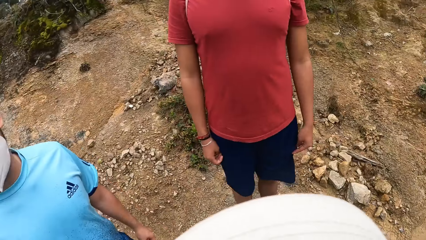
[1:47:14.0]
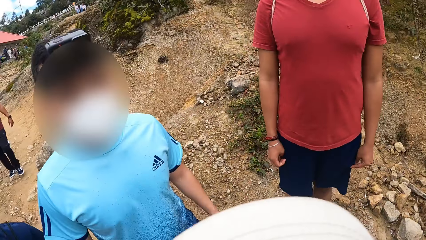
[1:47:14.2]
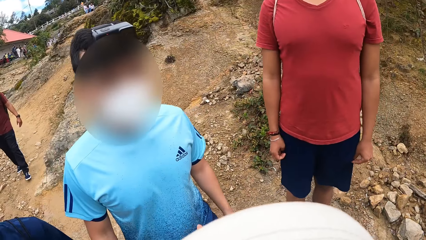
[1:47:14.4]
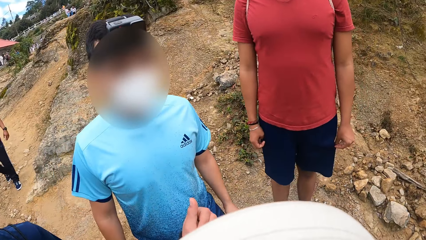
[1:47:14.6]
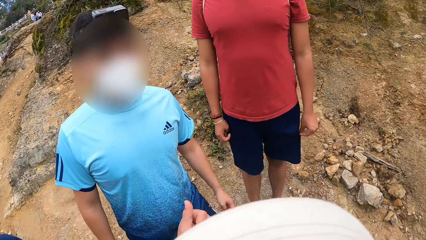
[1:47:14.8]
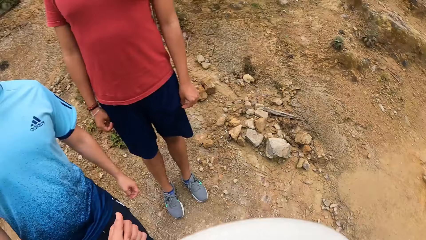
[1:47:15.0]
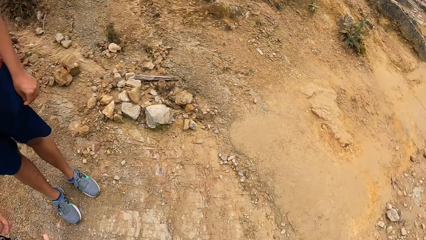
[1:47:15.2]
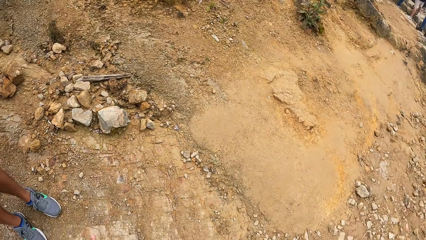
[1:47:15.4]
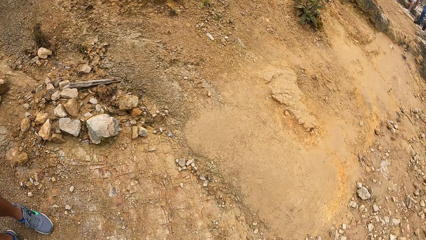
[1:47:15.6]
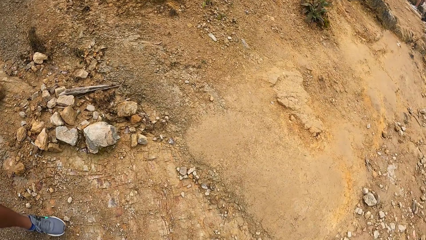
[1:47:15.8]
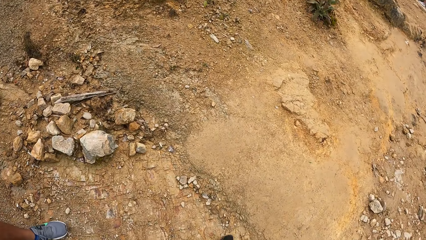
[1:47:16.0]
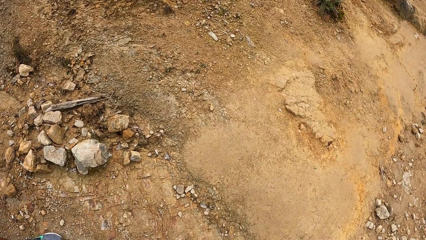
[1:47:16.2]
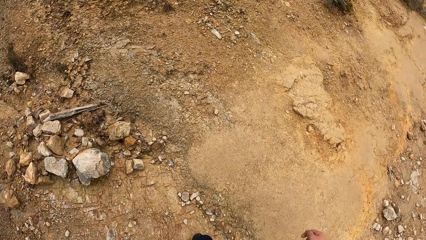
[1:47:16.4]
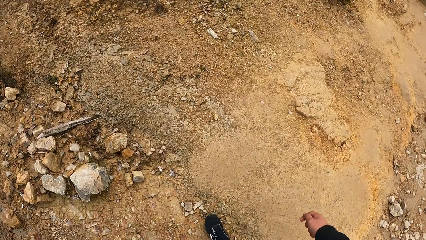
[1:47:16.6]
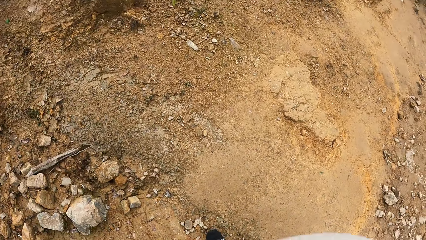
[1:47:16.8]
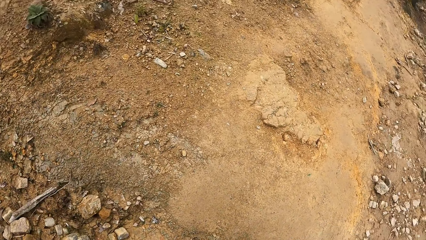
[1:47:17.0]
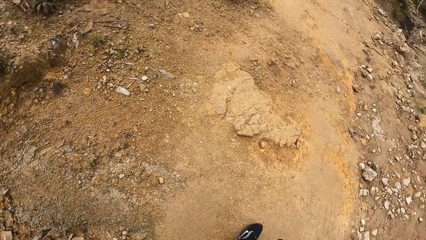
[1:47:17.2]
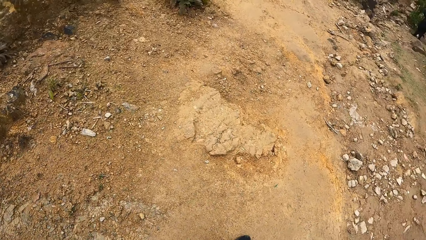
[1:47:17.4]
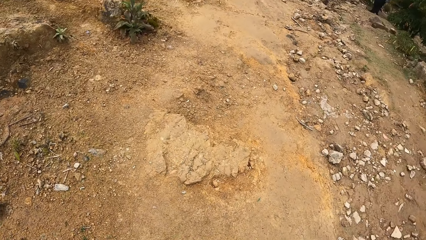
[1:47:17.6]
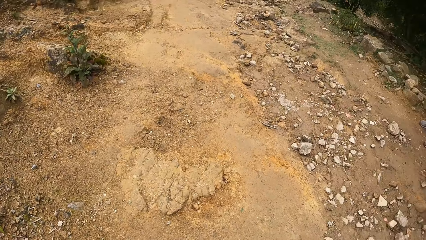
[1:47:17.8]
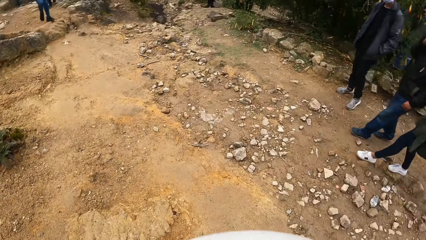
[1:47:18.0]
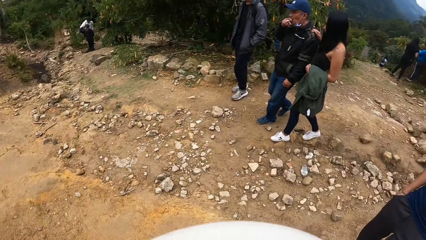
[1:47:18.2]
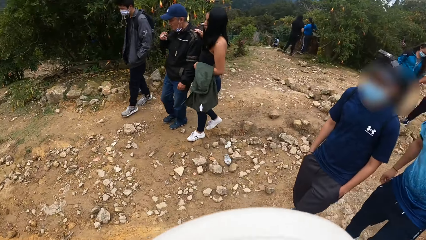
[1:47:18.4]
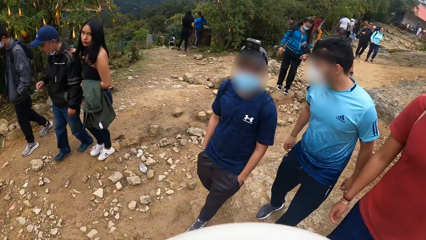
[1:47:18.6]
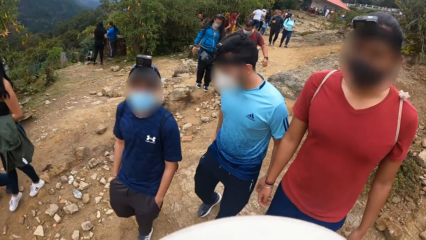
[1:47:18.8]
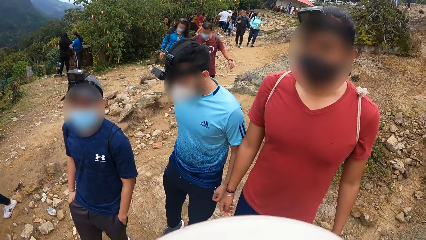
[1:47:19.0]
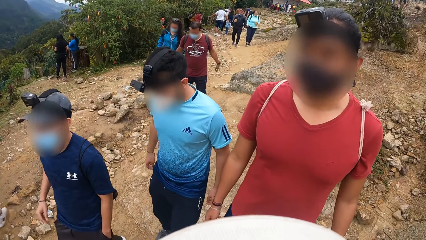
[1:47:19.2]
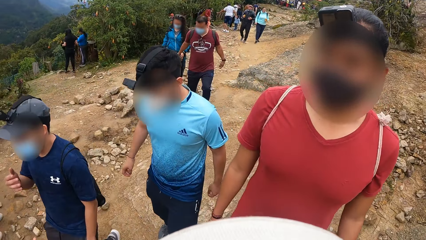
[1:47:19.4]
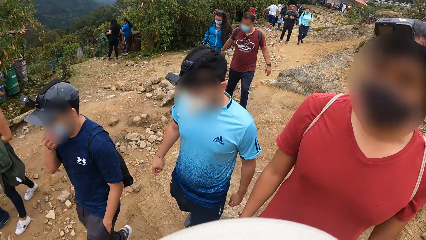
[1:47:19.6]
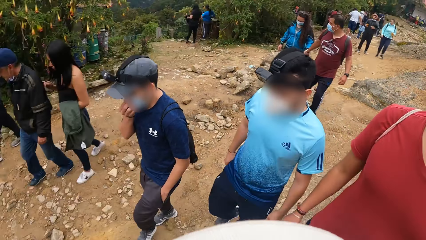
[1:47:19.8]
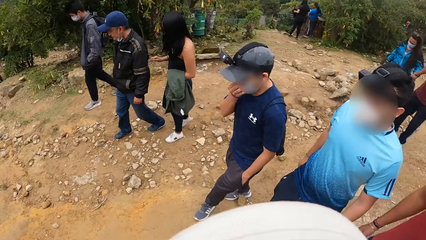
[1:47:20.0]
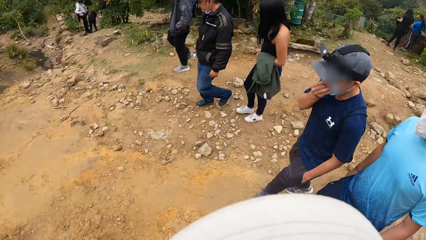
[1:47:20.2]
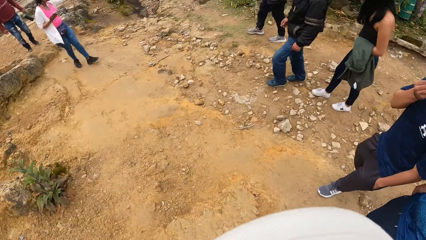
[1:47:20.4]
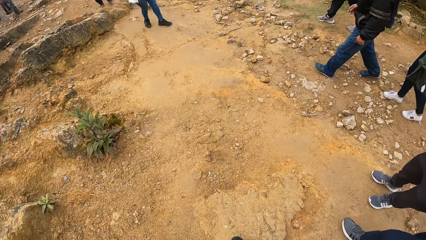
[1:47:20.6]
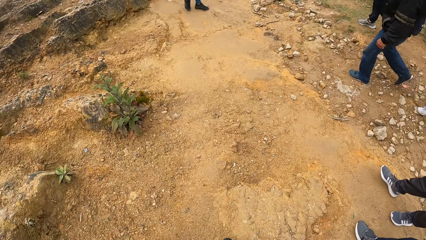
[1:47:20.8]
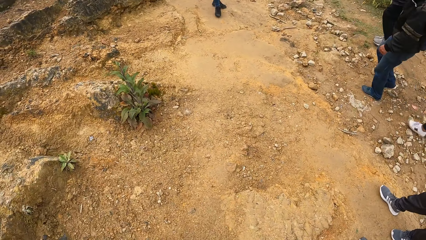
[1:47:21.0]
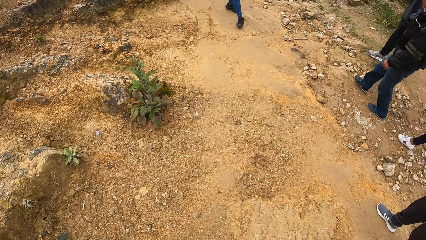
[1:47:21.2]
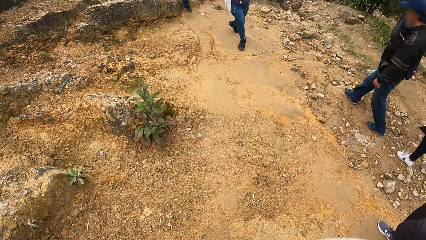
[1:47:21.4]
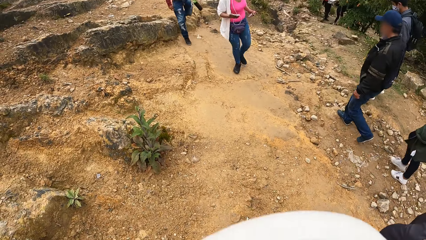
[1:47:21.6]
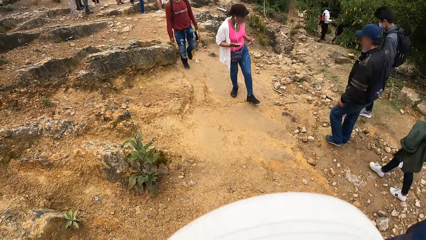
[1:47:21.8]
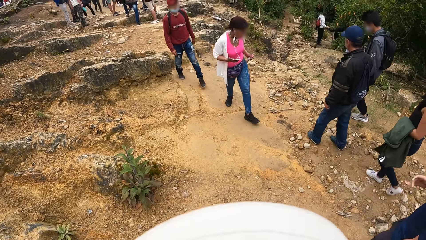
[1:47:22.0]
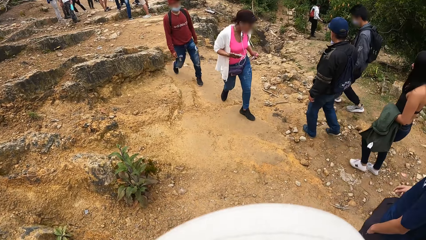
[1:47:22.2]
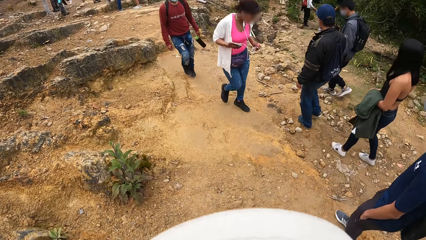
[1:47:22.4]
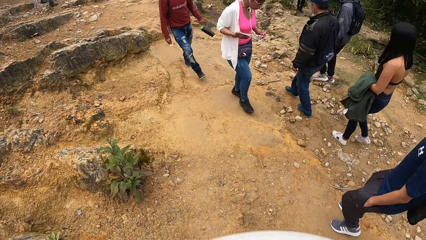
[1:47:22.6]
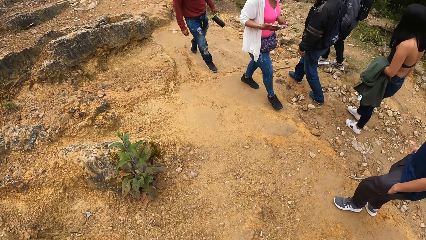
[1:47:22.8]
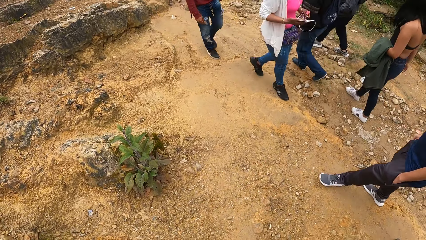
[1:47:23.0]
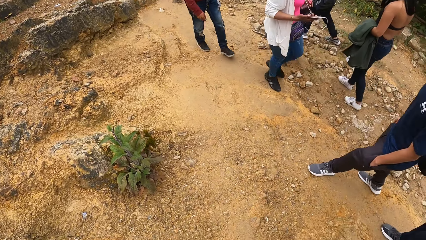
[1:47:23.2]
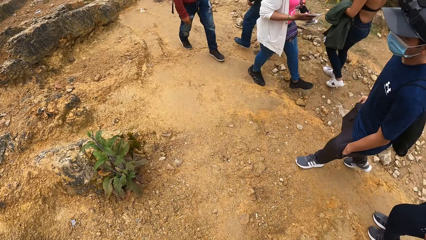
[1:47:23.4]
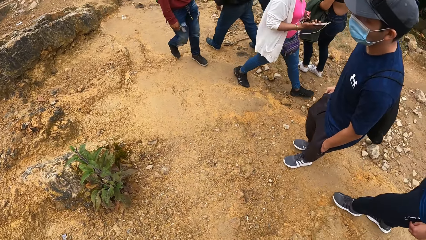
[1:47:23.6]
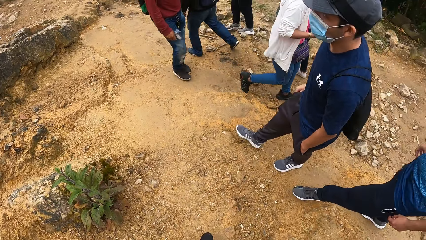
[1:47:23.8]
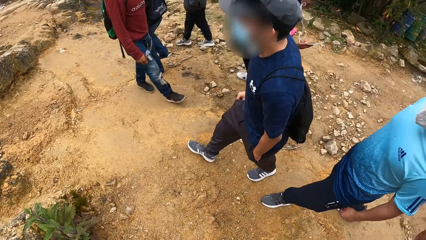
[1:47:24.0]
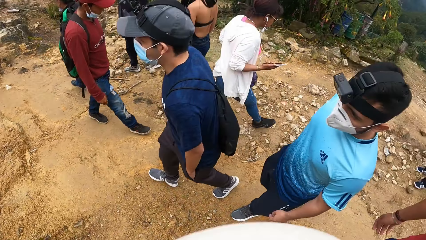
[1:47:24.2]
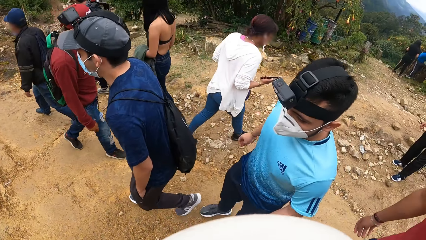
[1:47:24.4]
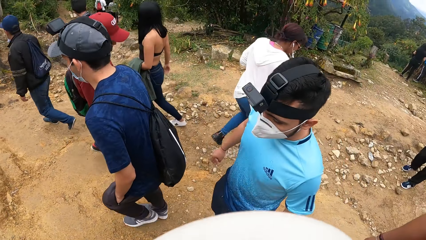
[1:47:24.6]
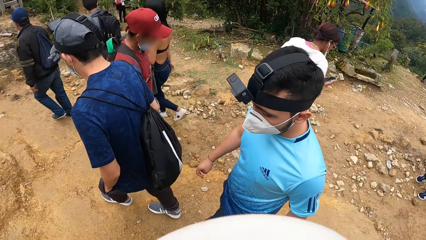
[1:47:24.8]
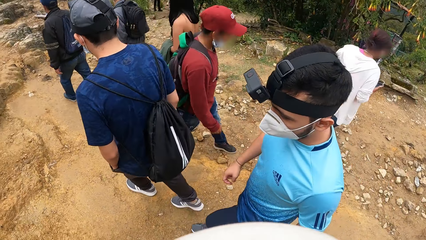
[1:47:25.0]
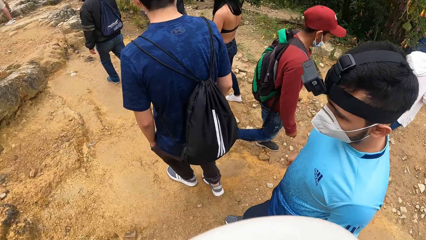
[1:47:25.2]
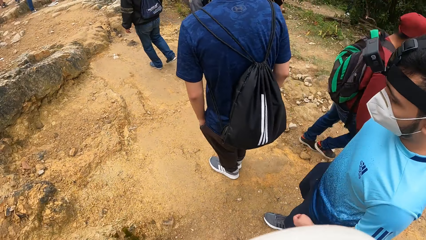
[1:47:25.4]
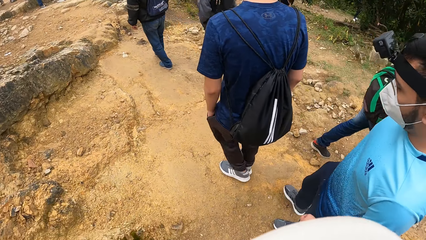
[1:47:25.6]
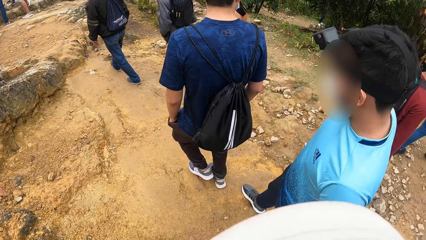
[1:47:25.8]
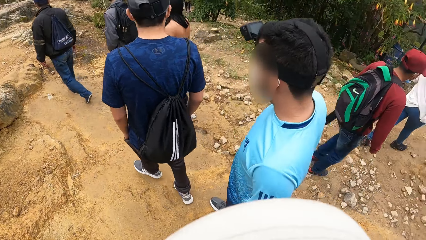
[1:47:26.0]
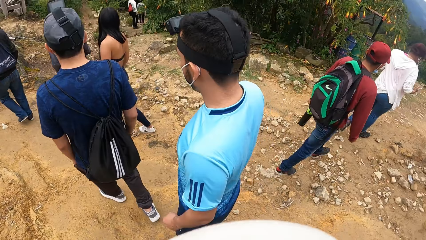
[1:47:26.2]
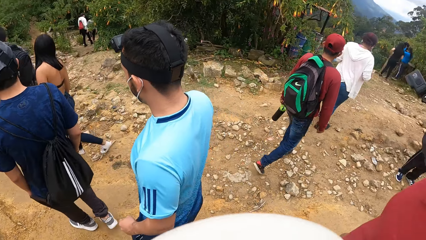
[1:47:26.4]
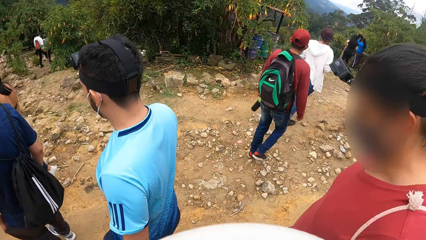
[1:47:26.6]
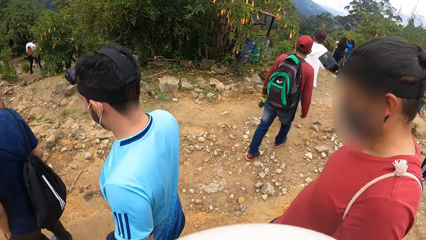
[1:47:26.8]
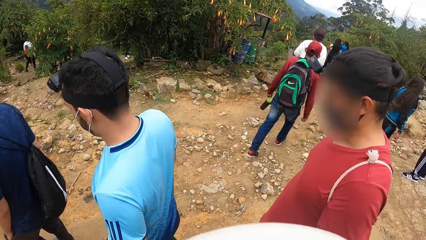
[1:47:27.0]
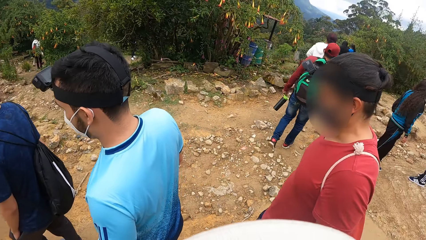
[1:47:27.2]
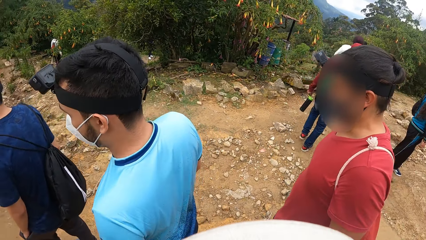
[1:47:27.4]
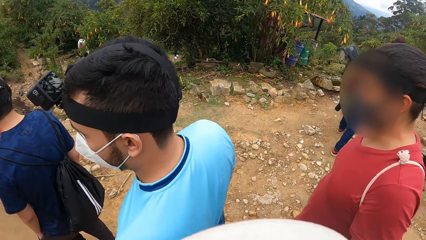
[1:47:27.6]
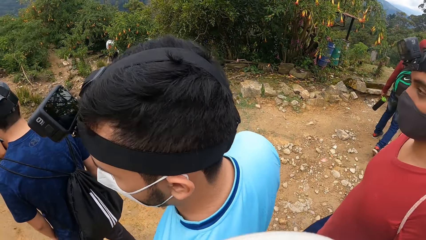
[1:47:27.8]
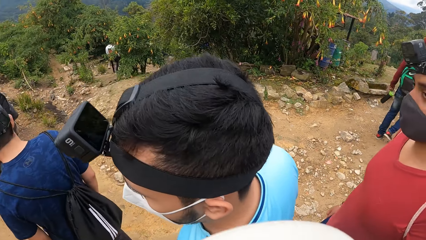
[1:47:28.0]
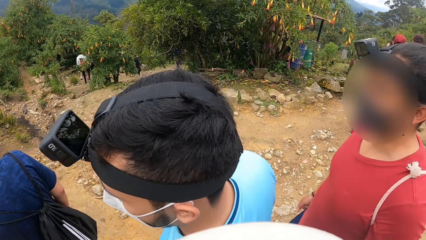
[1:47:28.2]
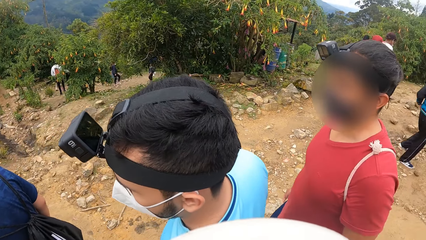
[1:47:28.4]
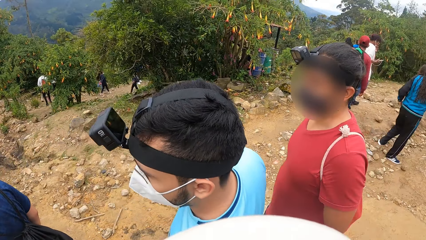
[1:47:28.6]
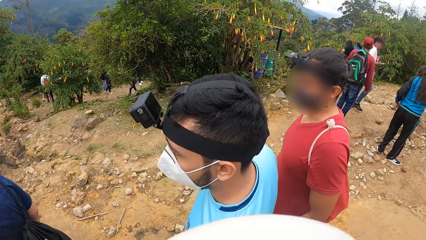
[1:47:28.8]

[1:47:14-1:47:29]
The camera wearer interacts with two persons. They walk down a slope. They turn around. The camera wearer, the two persons and another person walk down a slope.
